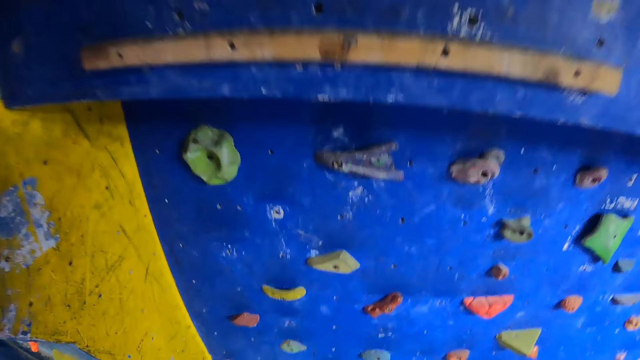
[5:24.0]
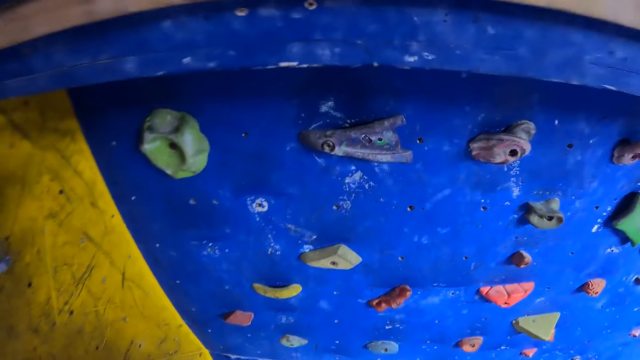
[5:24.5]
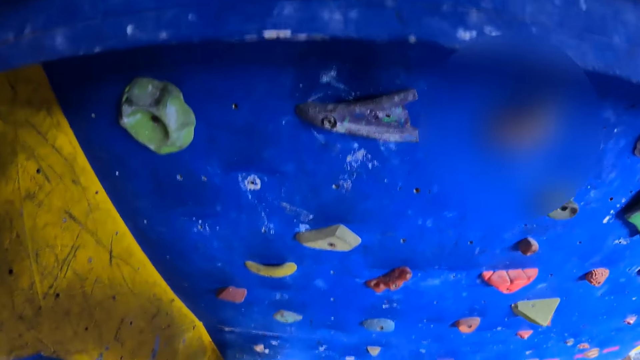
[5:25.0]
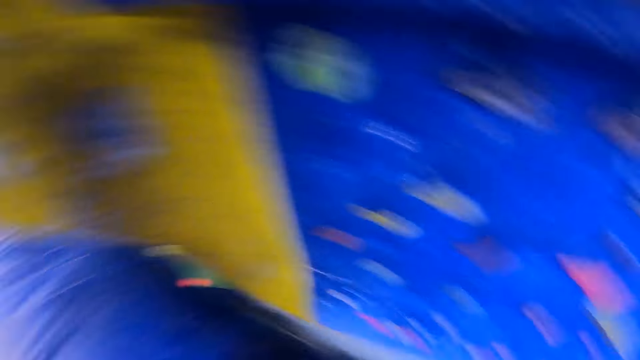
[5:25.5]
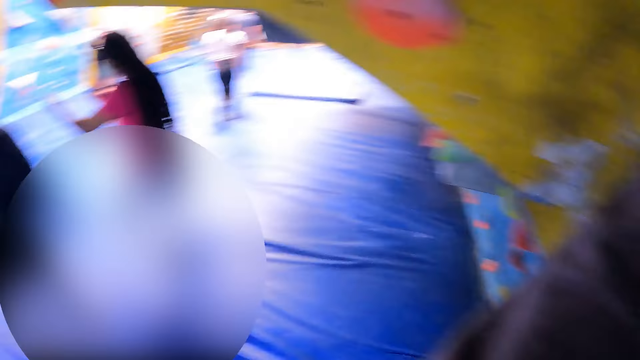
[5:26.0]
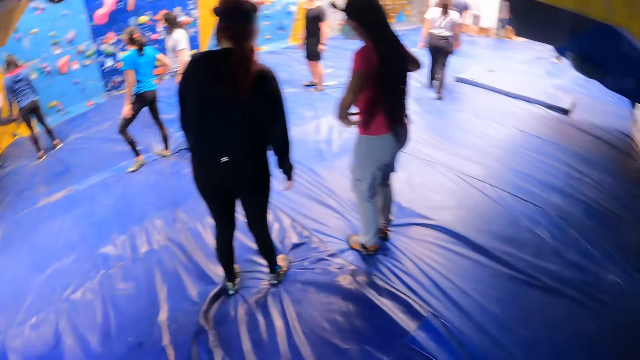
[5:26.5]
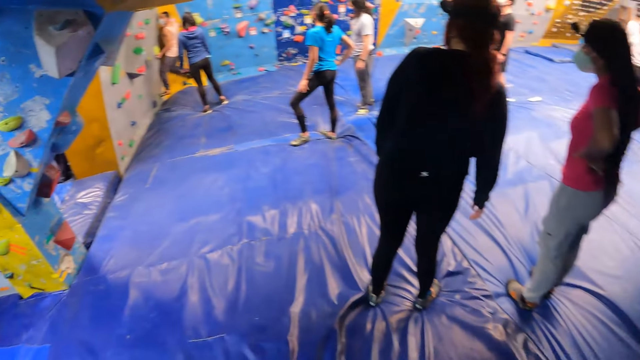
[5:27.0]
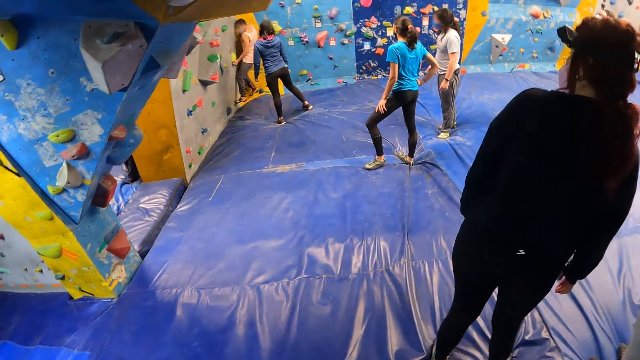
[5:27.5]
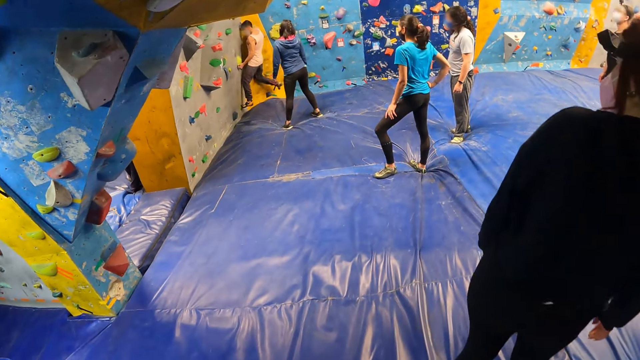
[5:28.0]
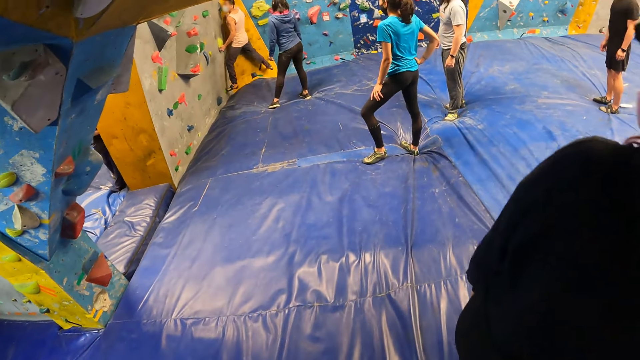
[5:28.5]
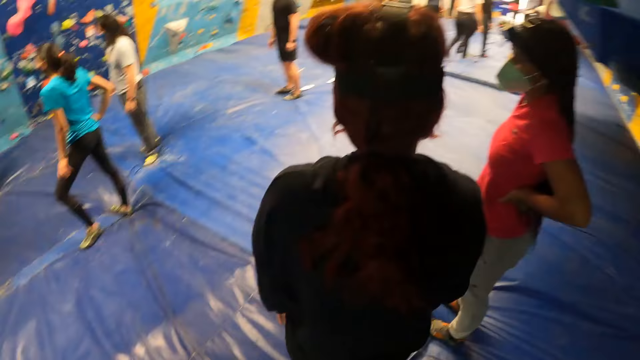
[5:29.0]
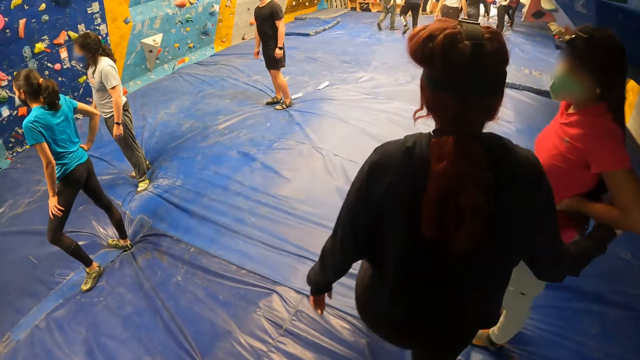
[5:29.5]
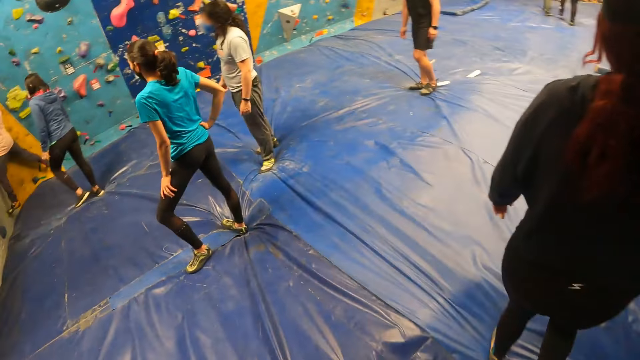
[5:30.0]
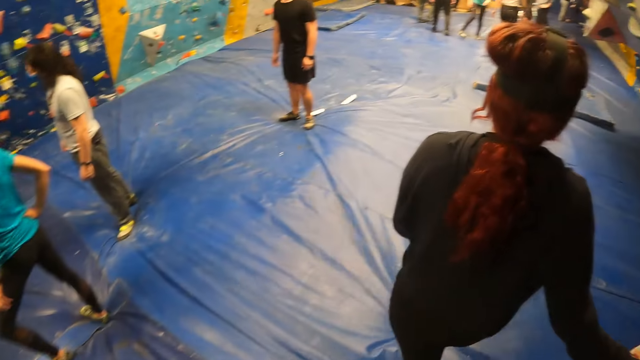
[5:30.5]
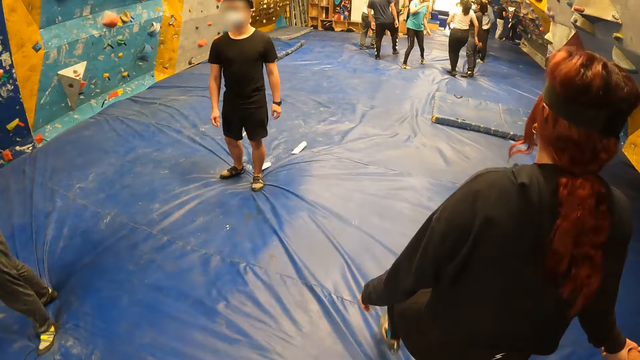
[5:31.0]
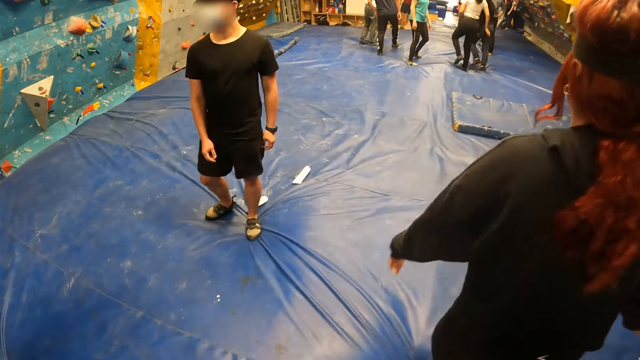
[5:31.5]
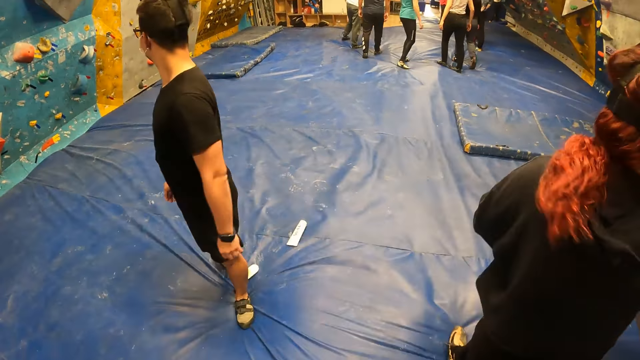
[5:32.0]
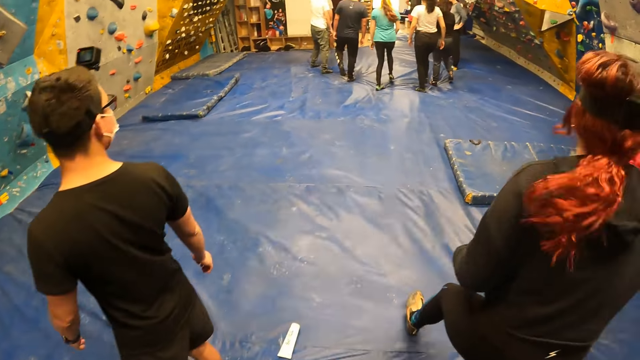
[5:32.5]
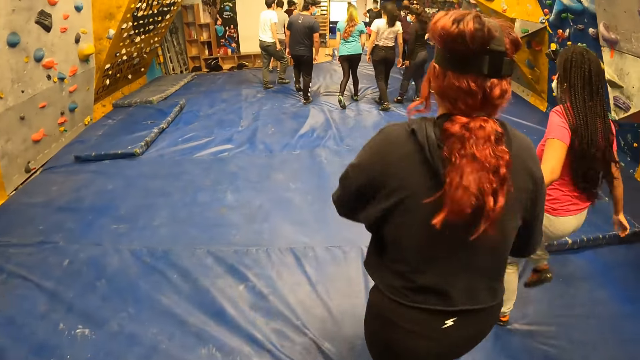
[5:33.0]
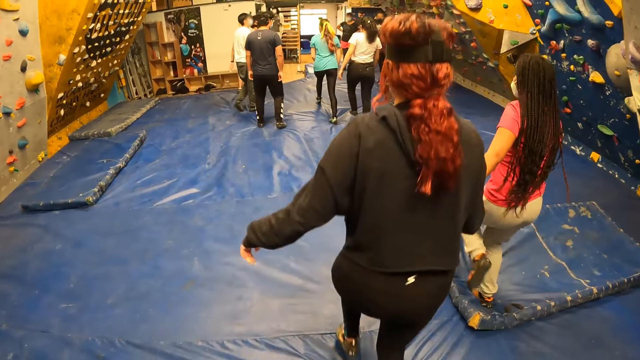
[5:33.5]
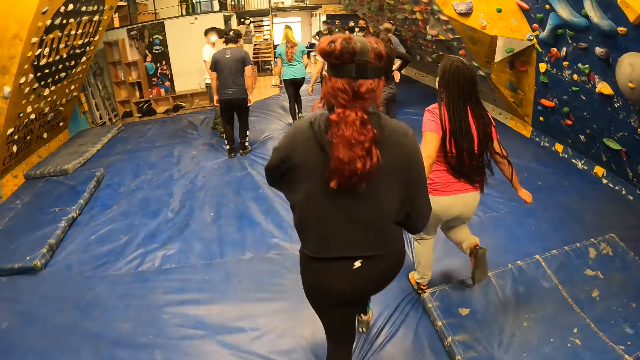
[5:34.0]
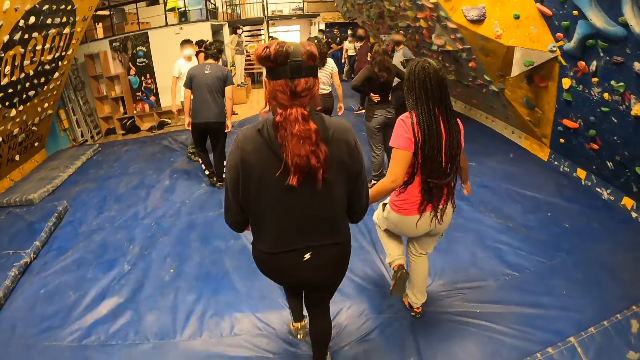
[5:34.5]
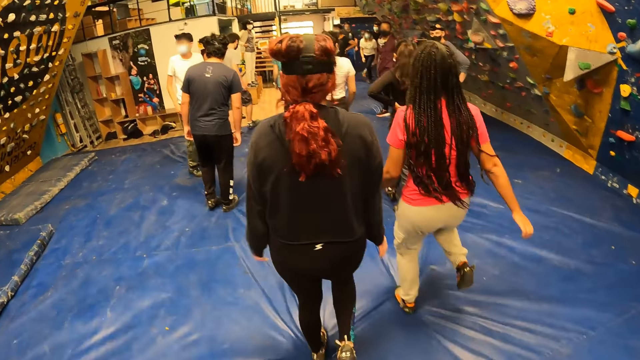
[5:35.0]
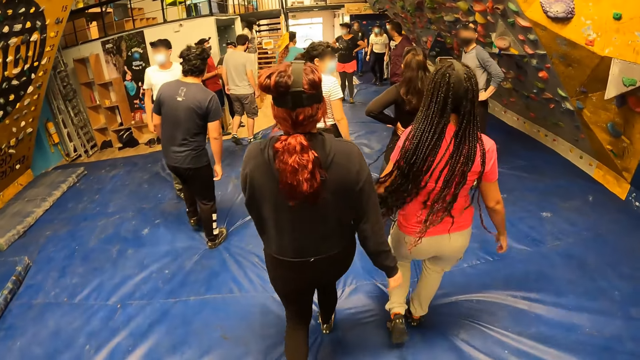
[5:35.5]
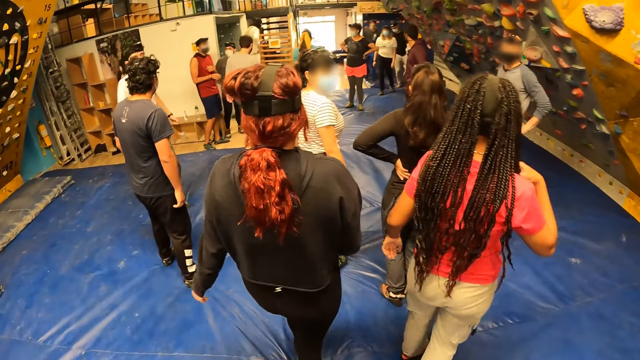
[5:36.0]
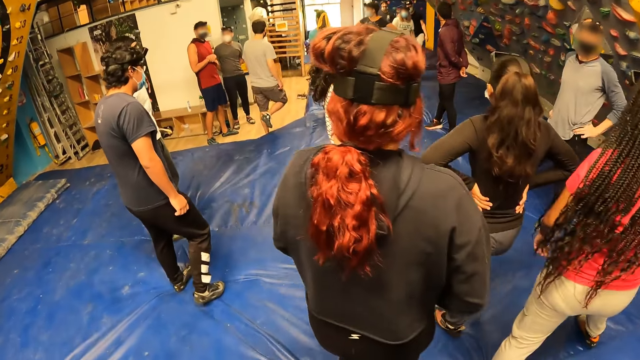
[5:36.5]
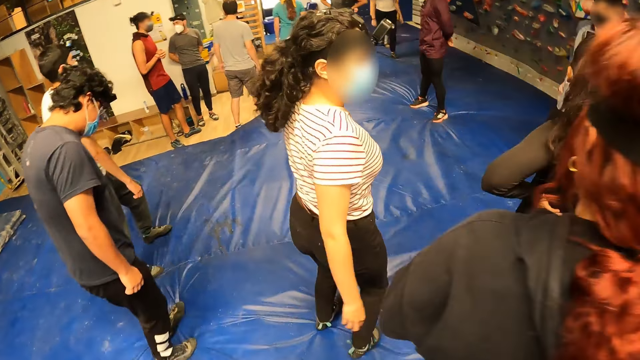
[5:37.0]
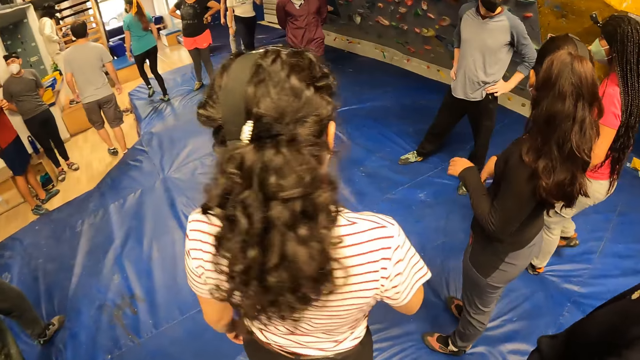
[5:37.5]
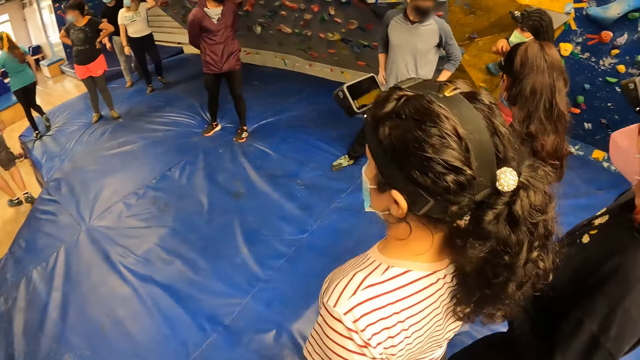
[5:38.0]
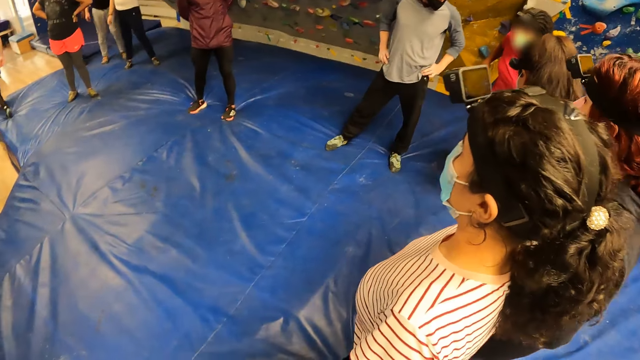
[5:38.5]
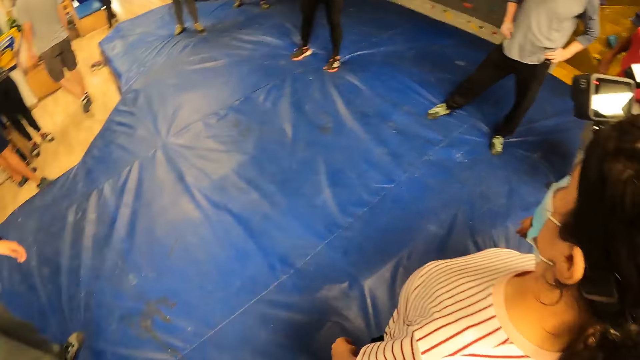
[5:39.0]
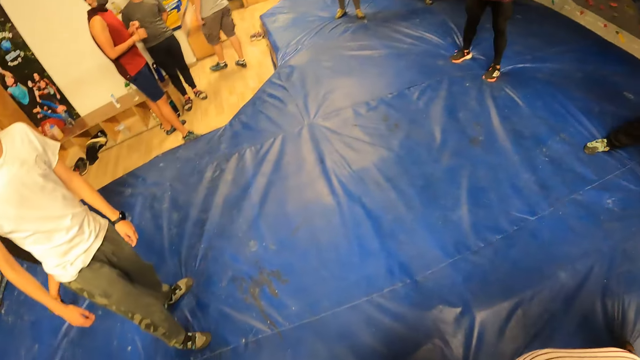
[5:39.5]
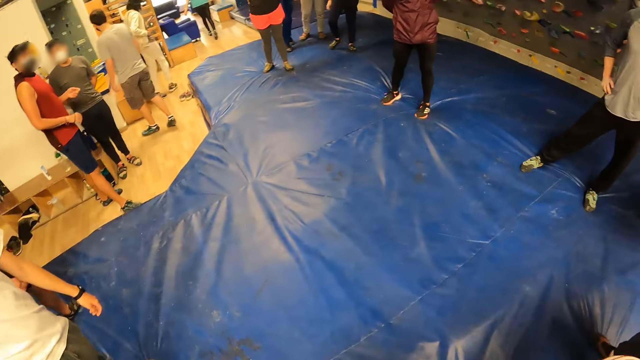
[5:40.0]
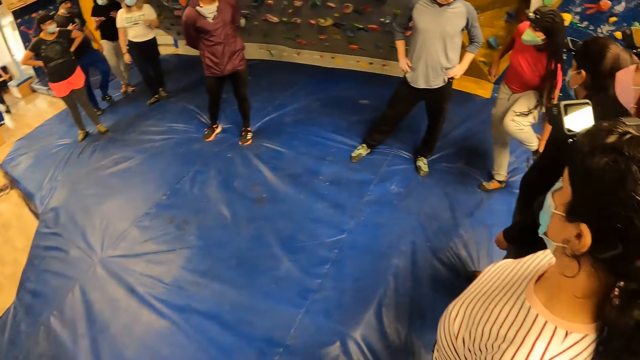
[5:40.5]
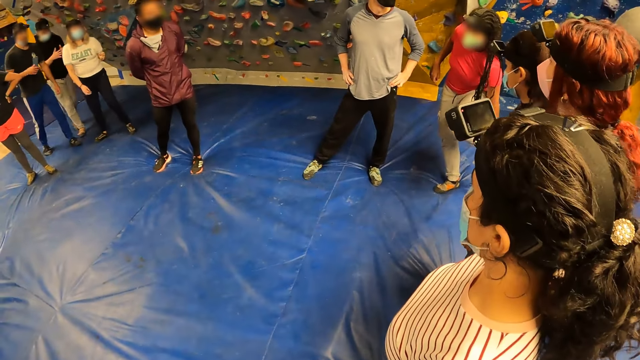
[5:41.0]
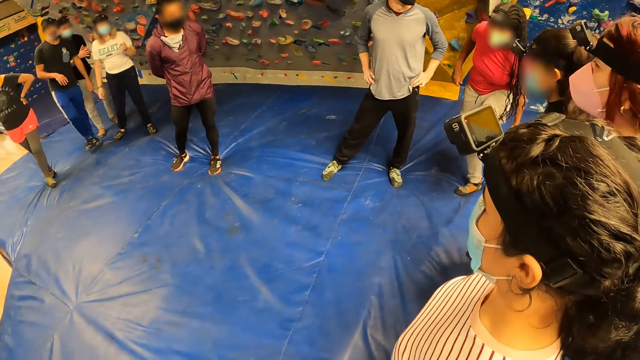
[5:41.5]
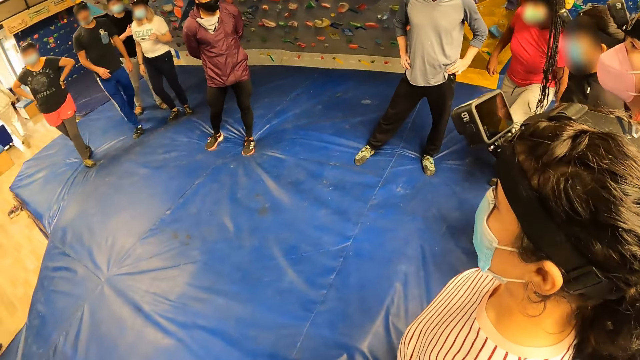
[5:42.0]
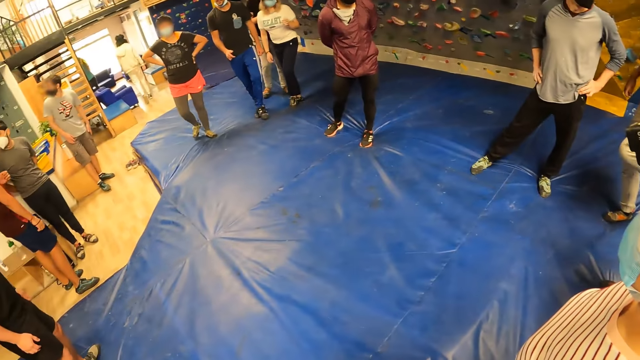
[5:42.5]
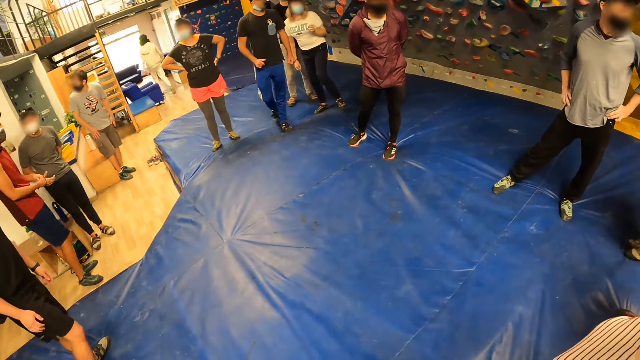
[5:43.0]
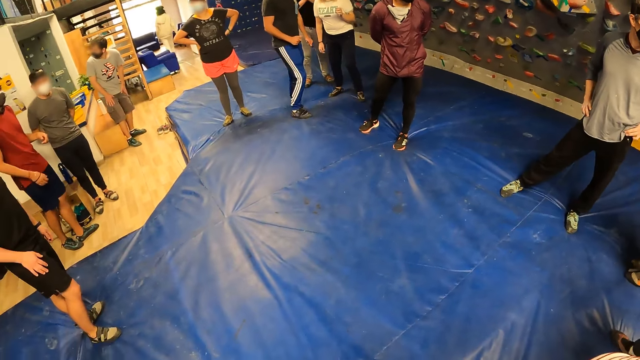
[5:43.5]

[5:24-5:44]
The camera wearer interacts with a group of people.
